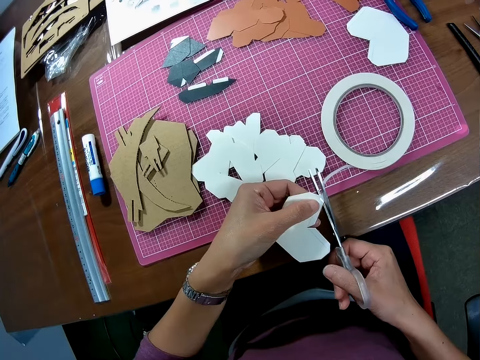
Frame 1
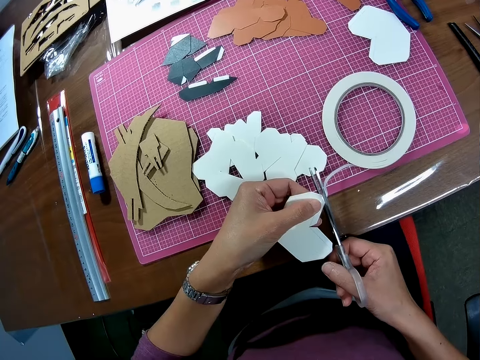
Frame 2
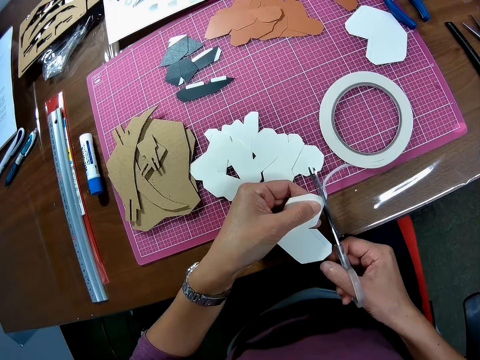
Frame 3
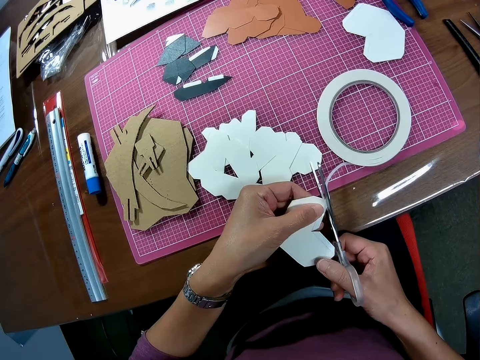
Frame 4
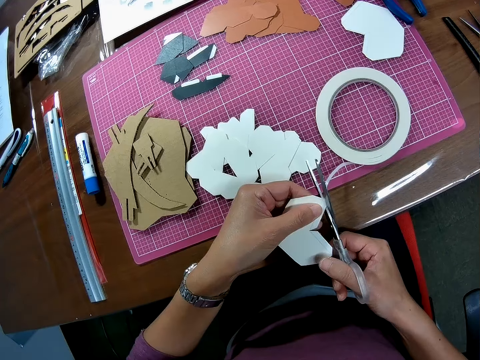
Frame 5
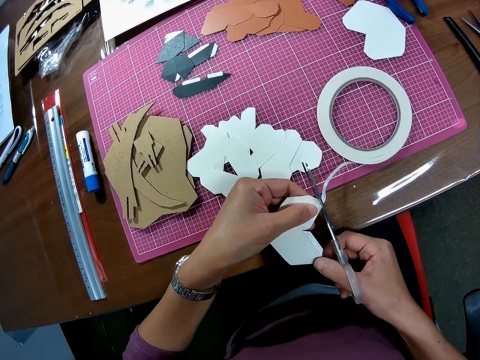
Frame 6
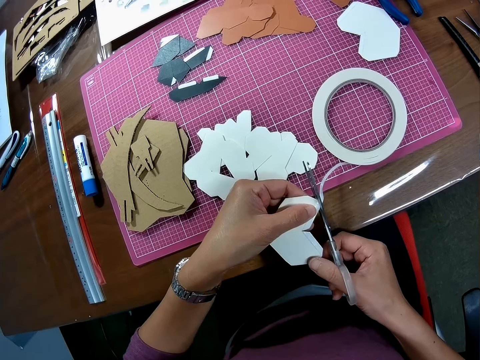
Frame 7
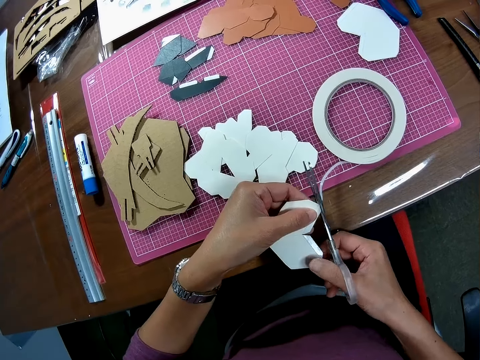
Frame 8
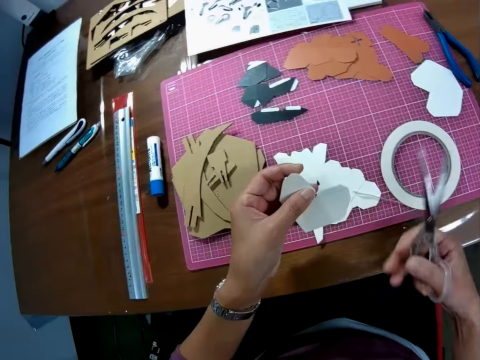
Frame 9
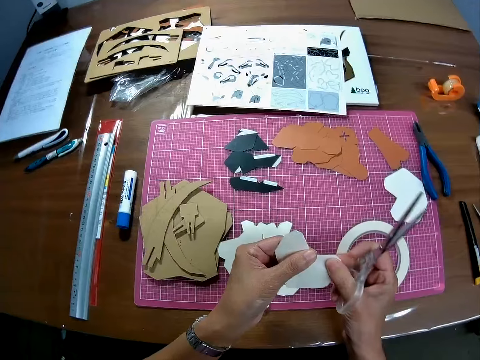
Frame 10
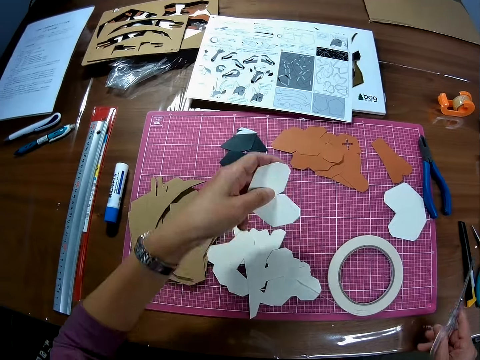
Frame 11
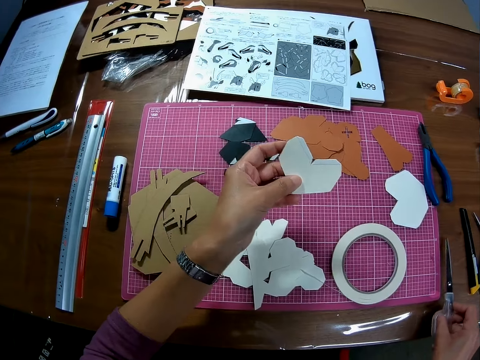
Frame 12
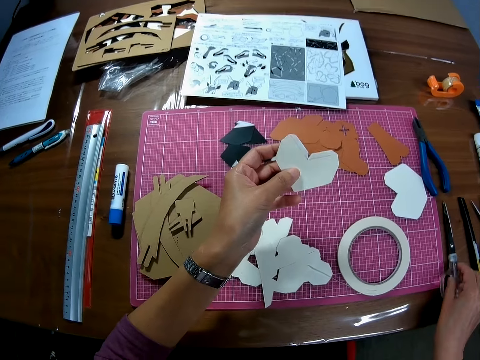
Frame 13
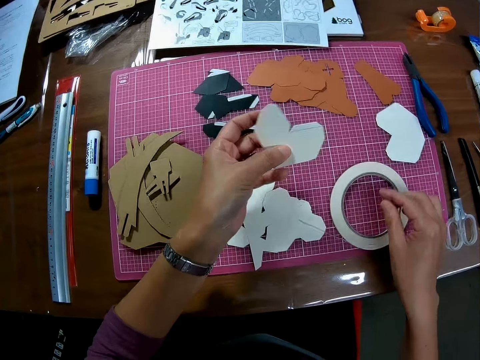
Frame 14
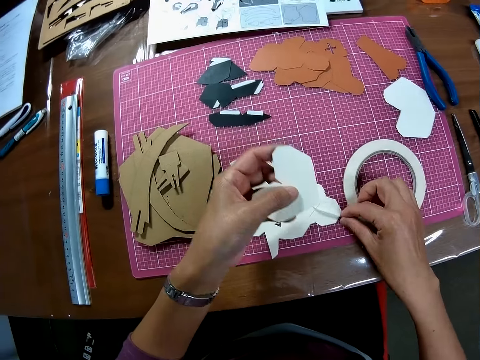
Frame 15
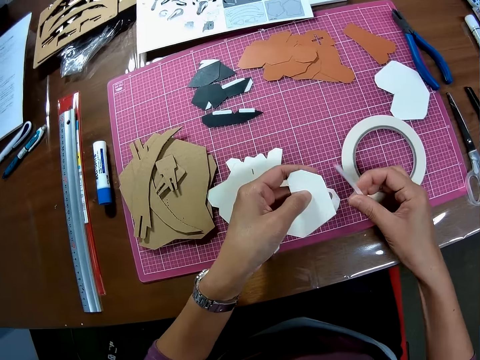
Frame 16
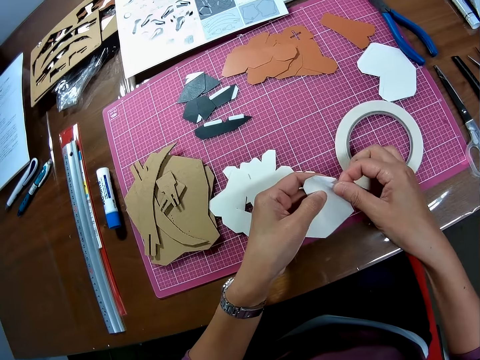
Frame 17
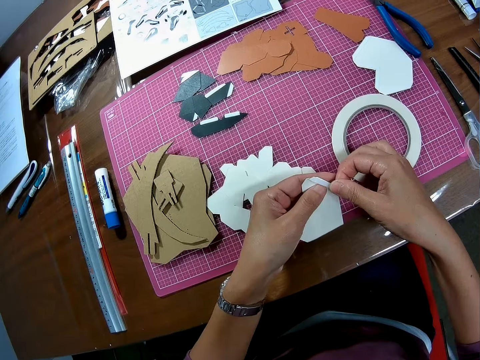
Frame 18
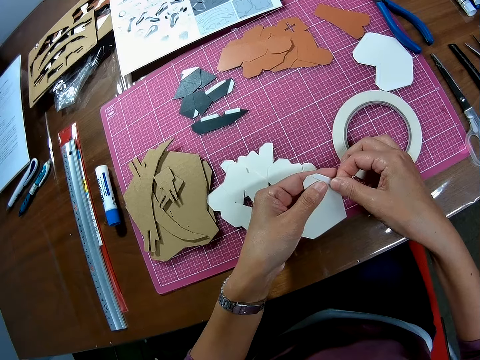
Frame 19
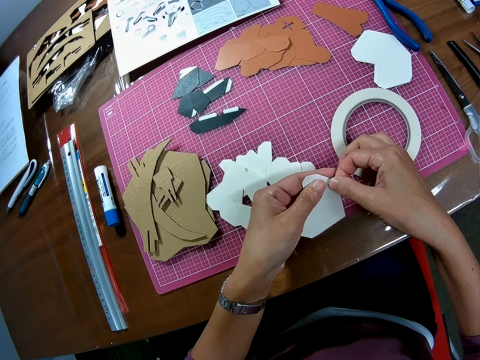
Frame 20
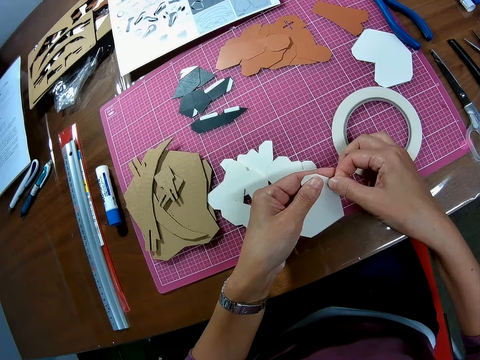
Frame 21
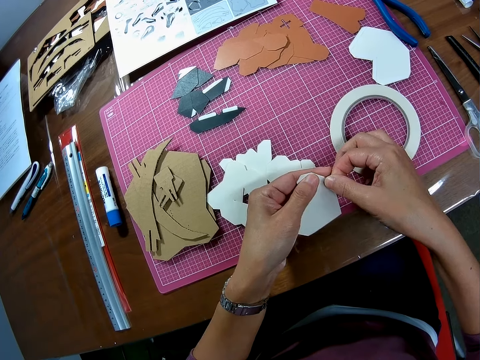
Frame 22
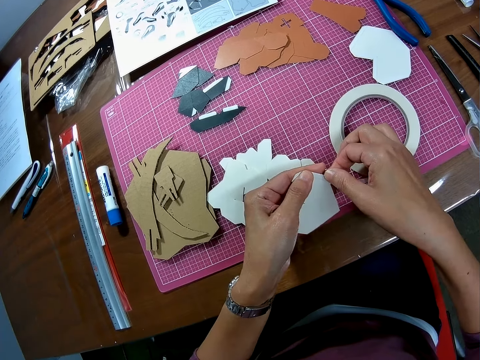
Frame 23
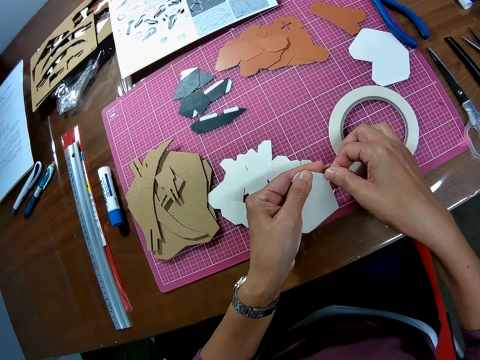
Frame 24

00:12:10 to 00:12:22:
The camera wearer cuts the tape along the paper with the scissors. They place the scissors back on the table. They pick the tape on the table with the right hand. They wrap the tape on the edge of the paper in the left hand.

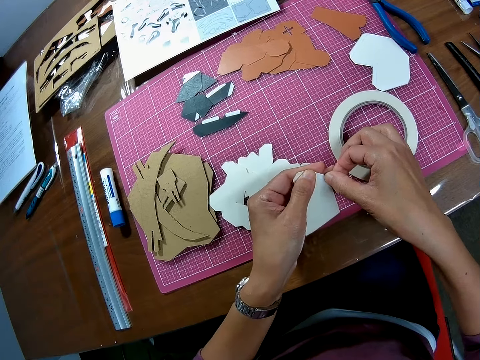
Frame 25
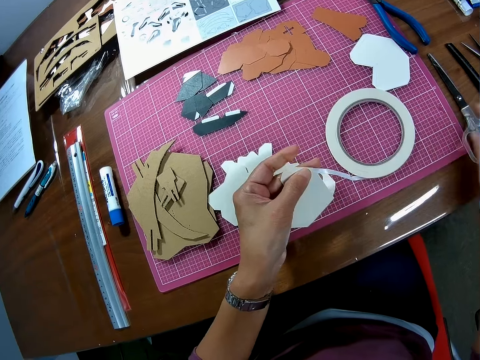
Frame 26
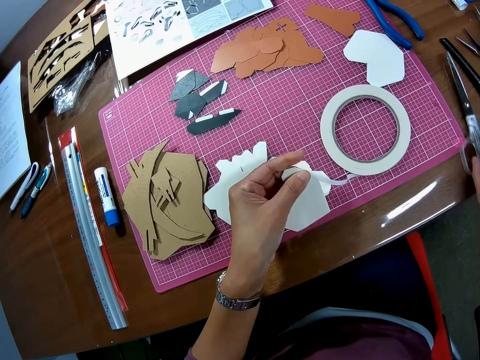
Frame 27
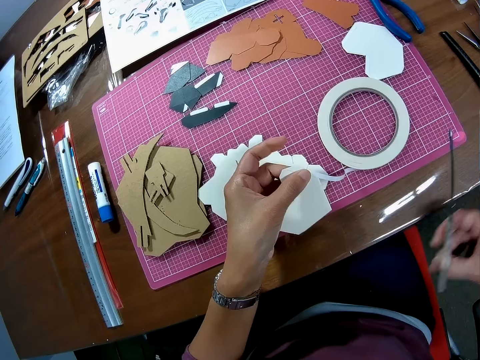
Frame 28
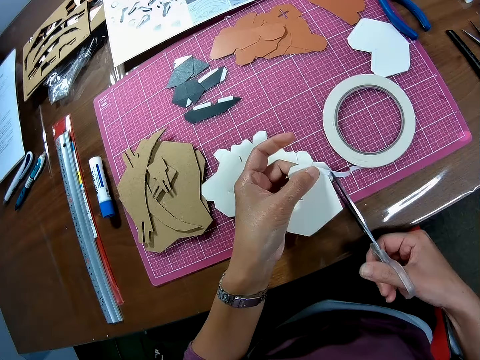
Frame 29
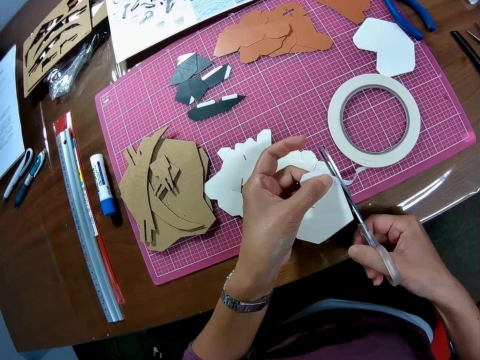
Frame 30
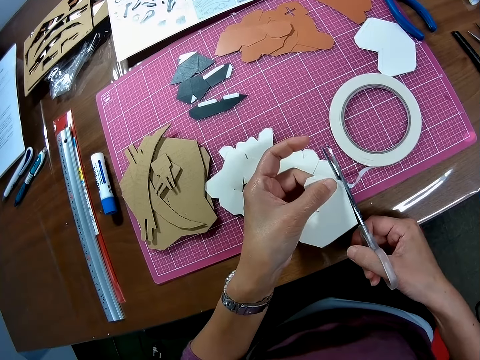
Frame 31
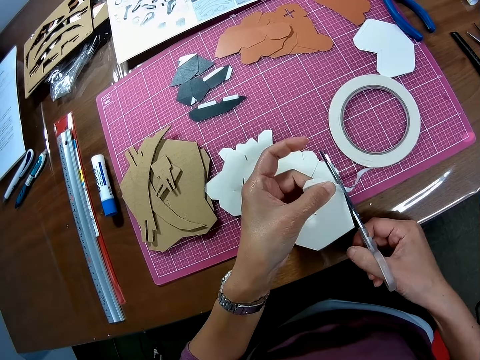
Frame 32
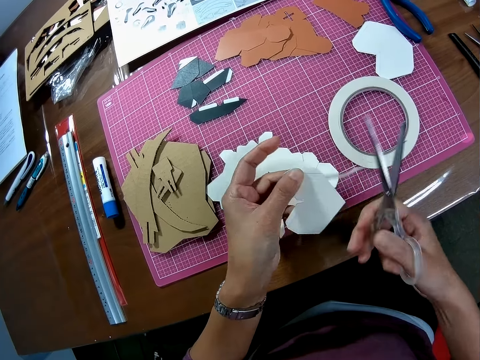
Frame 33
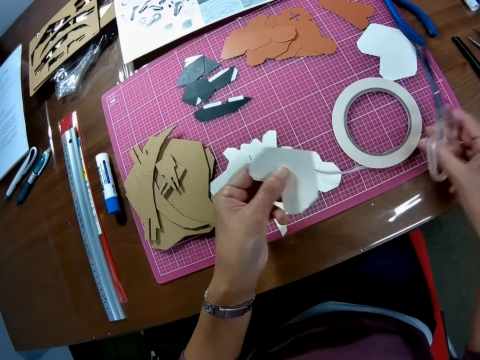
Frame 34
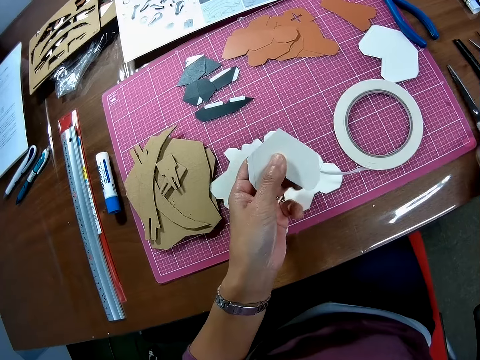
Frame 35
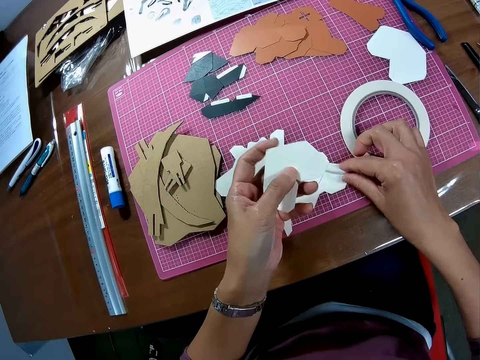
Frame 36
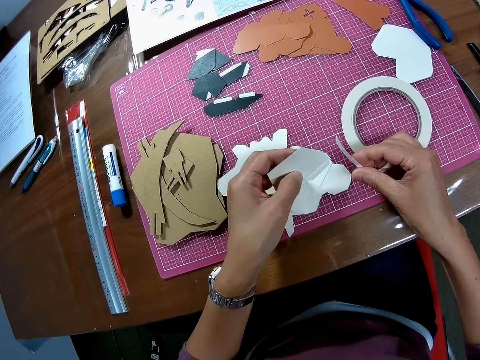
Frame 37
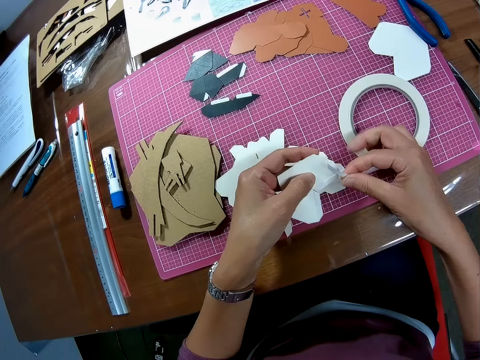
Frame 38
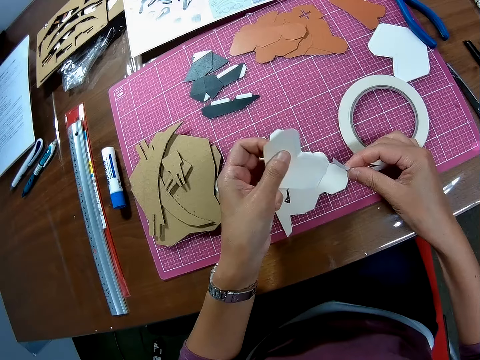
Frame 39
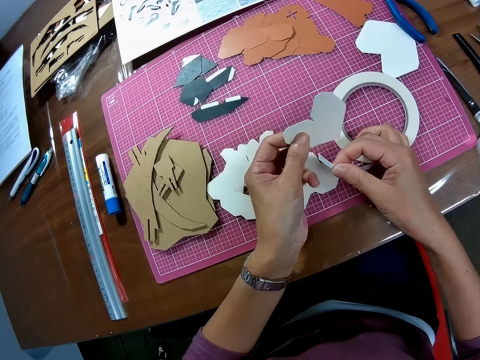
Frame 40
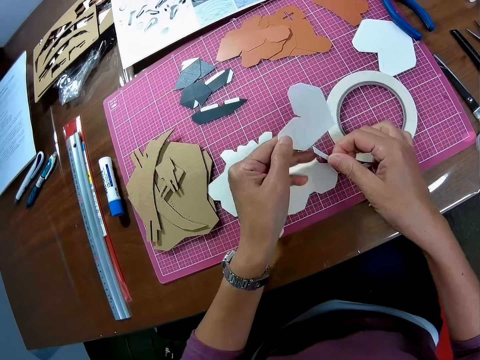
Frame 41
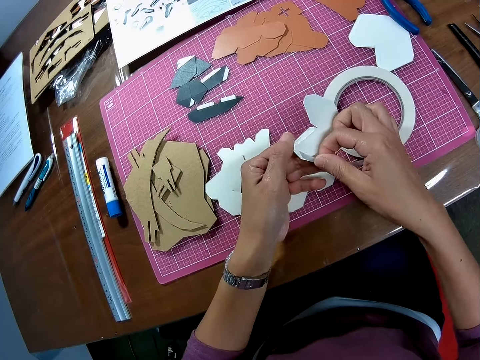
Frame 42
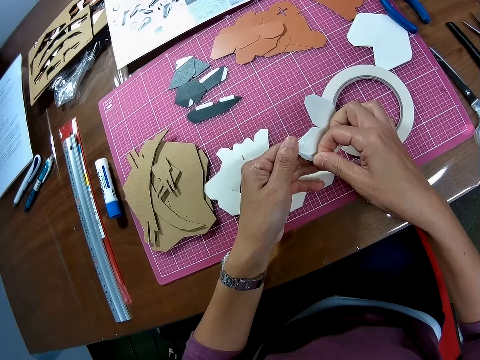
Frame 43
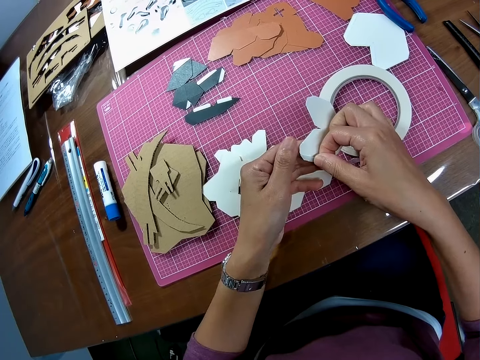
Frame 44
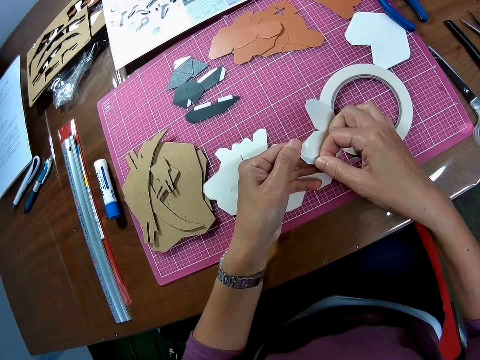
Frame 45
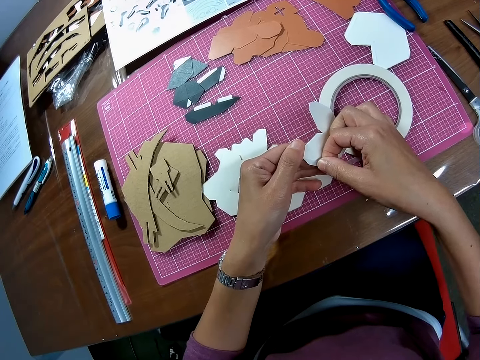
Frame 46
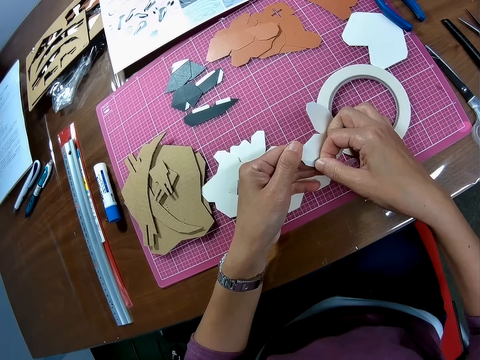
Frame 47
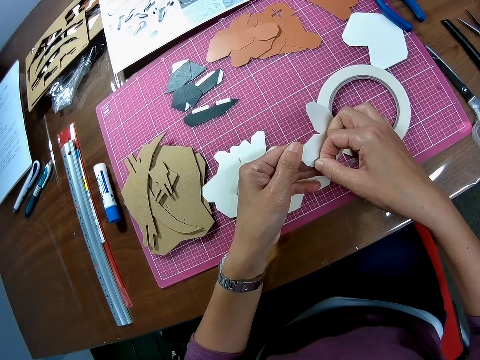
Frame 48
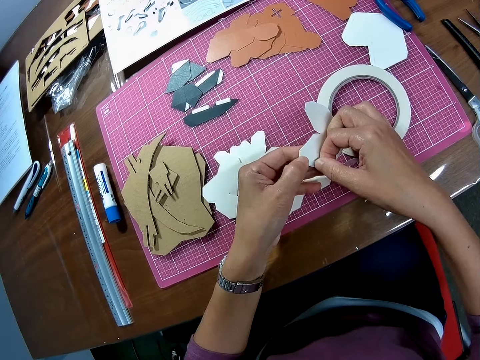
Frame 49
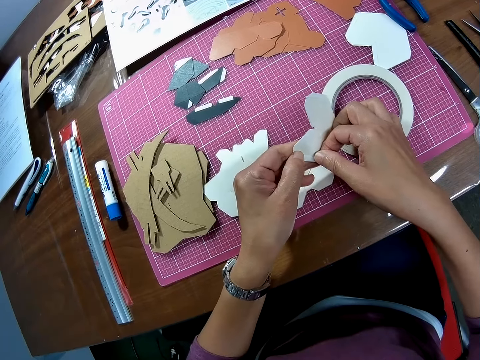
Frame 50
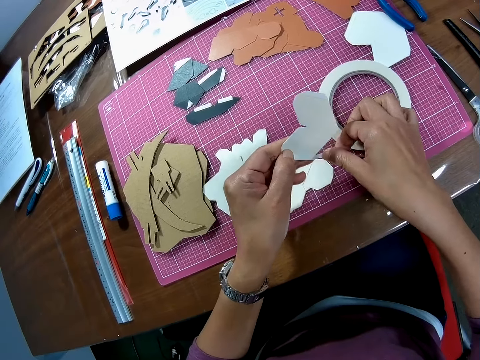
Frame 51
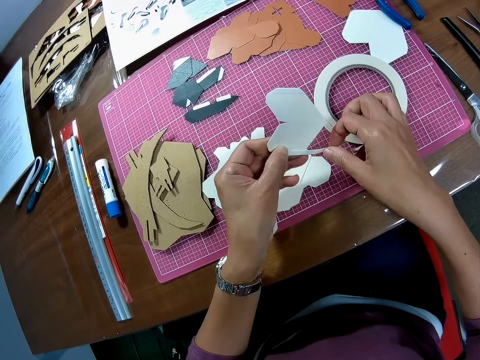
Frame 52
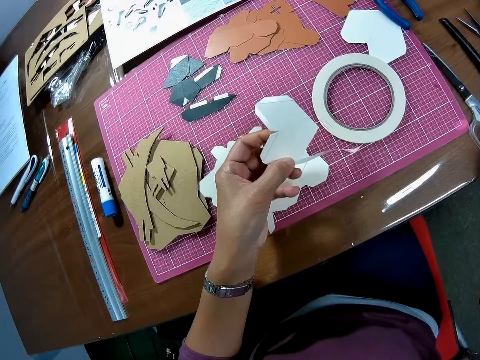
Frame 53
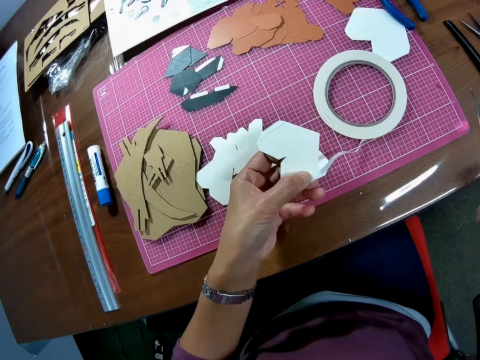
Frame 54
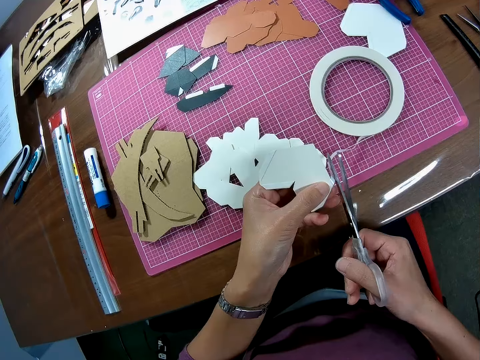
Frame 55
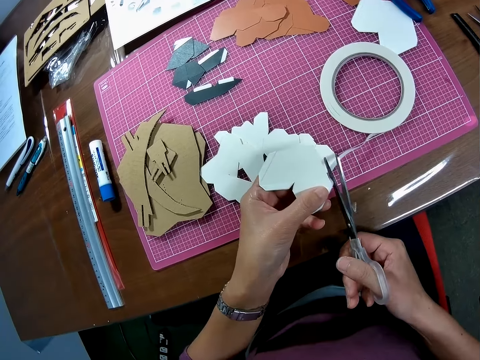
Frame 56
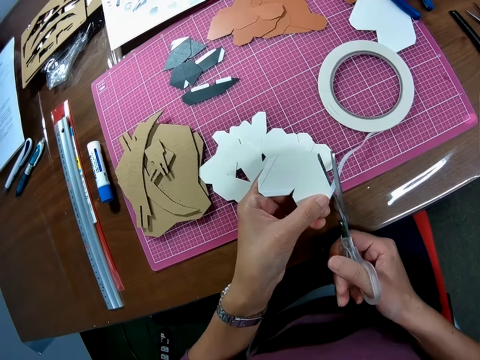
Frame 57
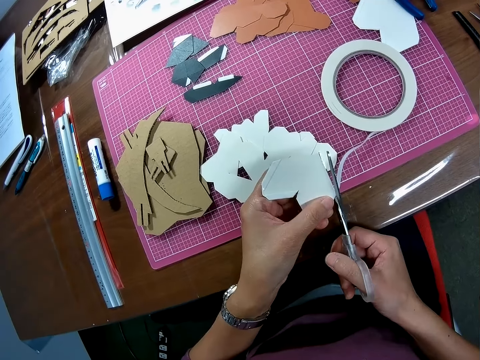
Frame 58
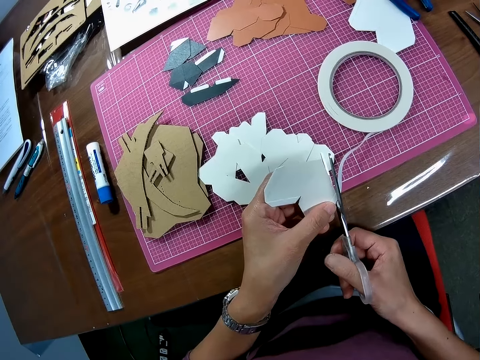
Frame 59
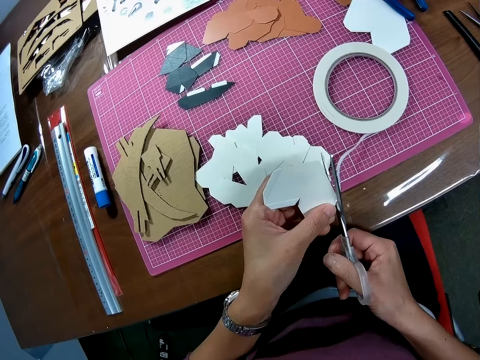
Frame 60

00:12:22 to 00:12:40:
The camera wearer removes his right hand from the tape. He picks the scissors from the table with his right hand. He cuts the tape along the paper with the scissors. He places the scissors back on the table. He picks the tape on the table with his right hand. He wraps the tape on the edge of the paper in his left hand. He tapes the piece of wooden mechanical model. He removes his right hand from the tape. He picks the scissors from the table with his right hand. He cuts the tape along the paper with the scissors.
